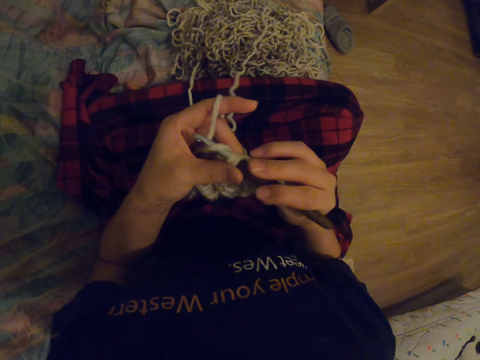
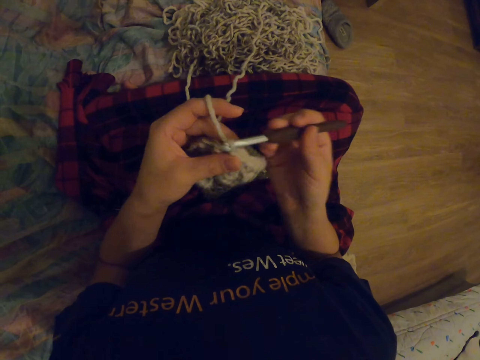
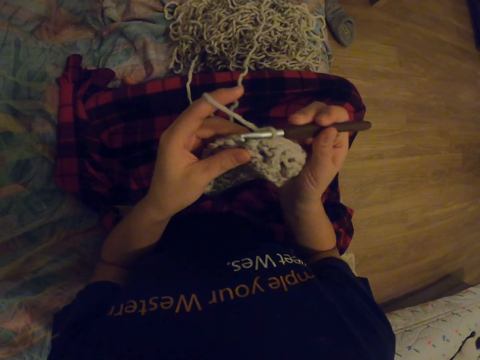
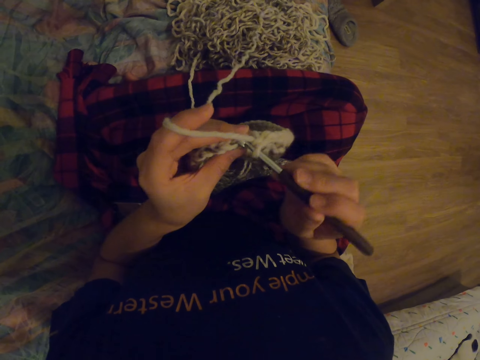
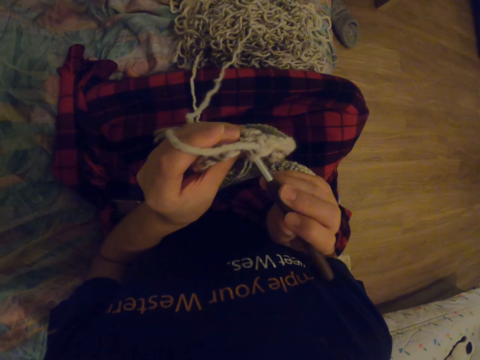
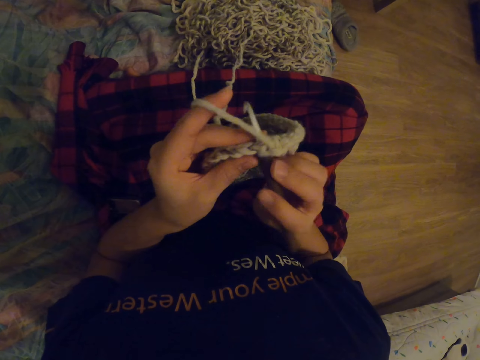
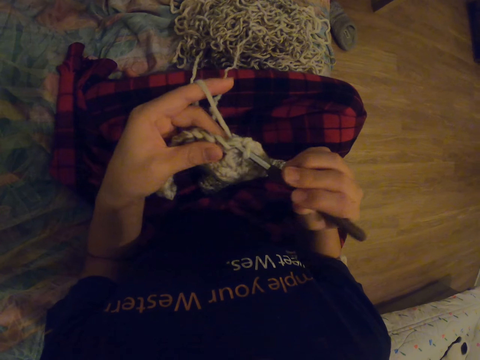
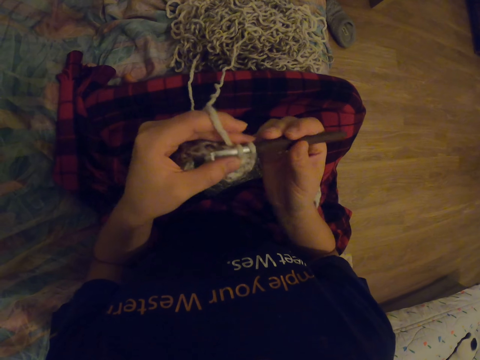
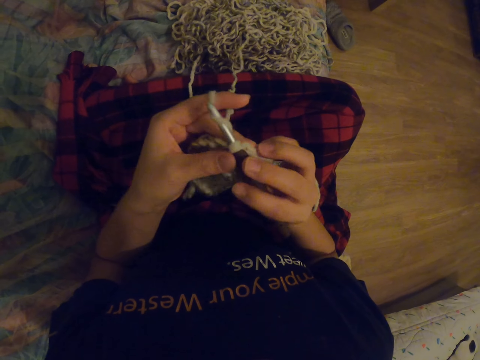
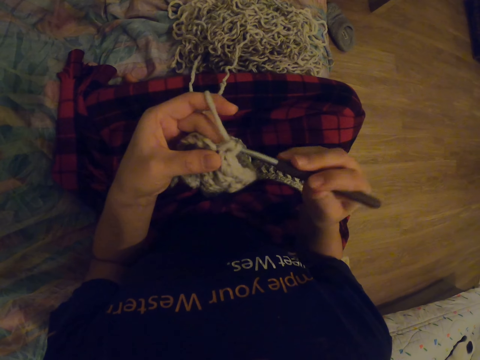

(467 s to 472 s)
The camera wearer touches the fabric. They knit the fabric with the needle.

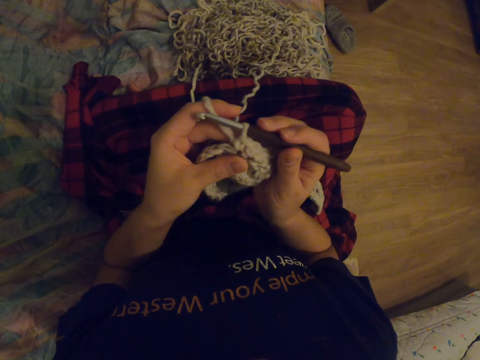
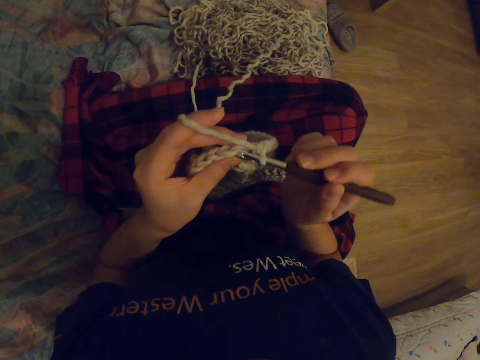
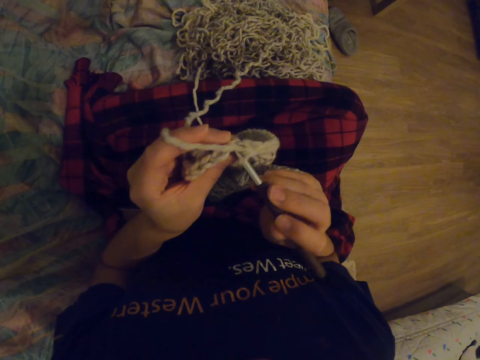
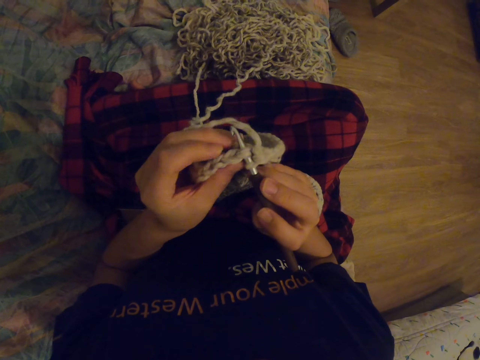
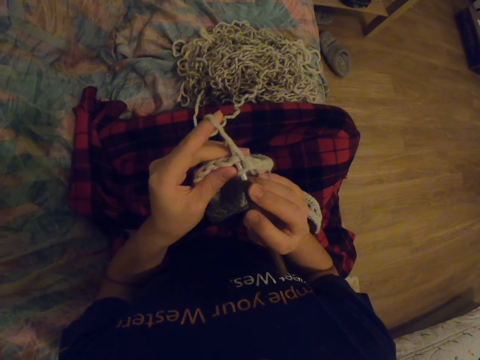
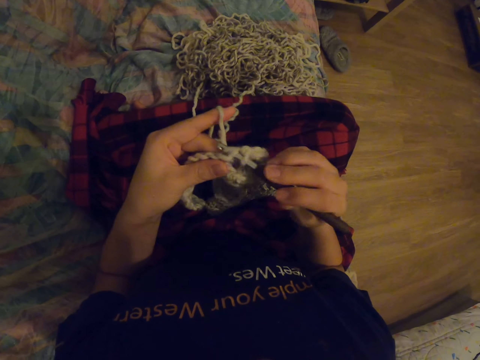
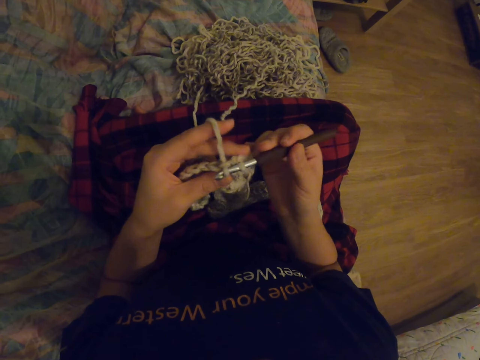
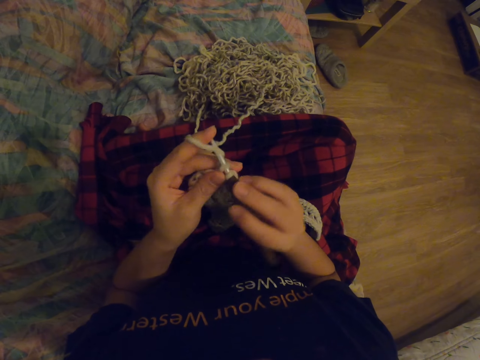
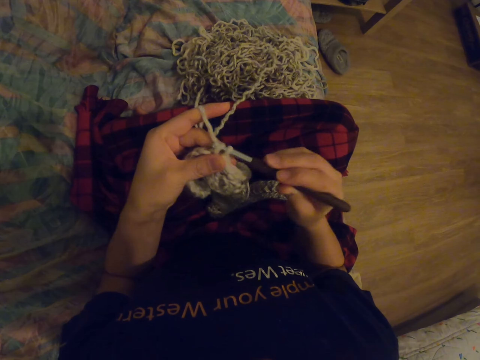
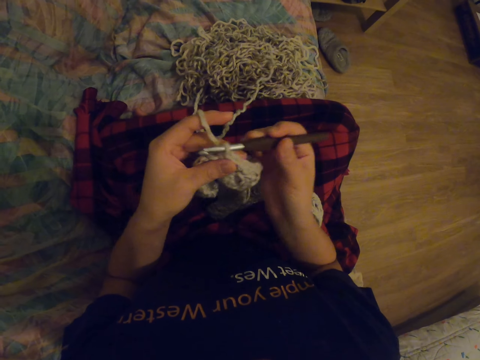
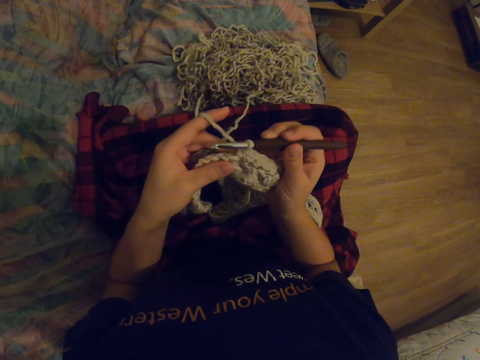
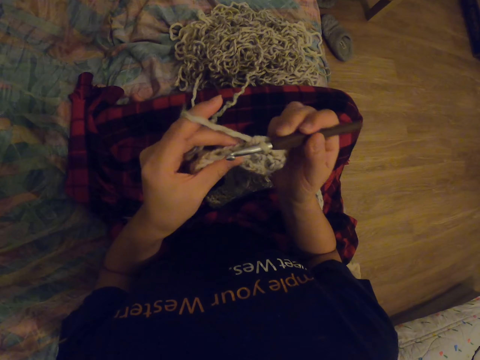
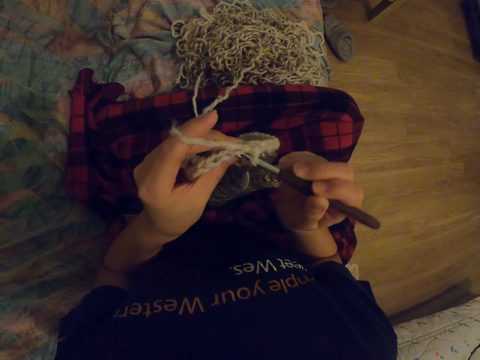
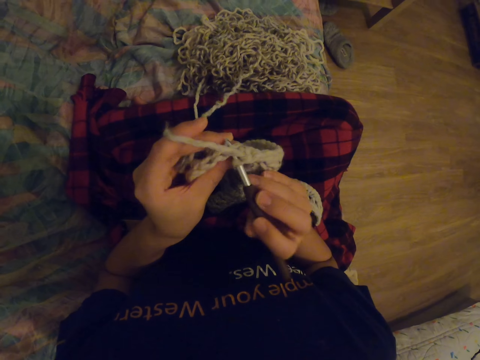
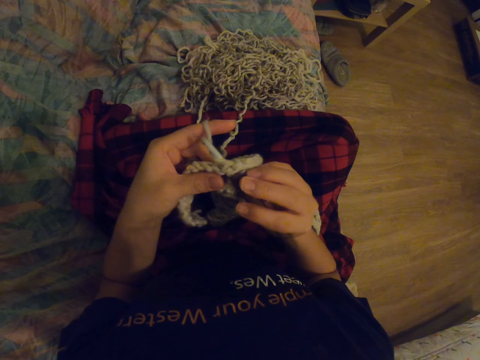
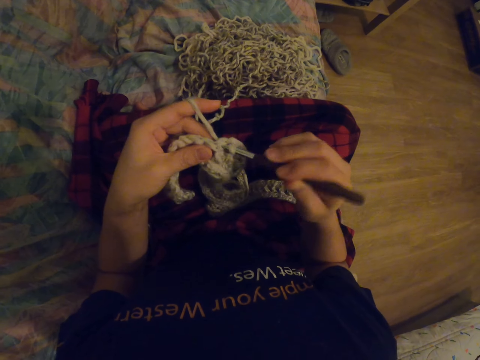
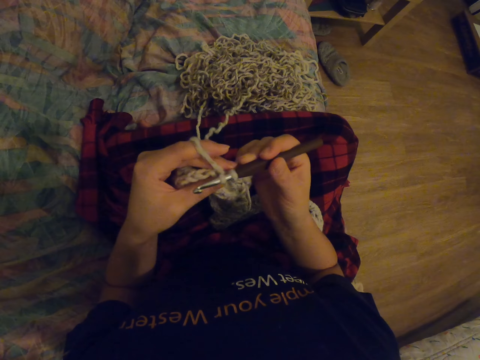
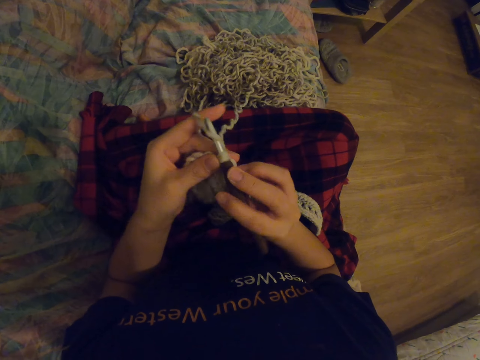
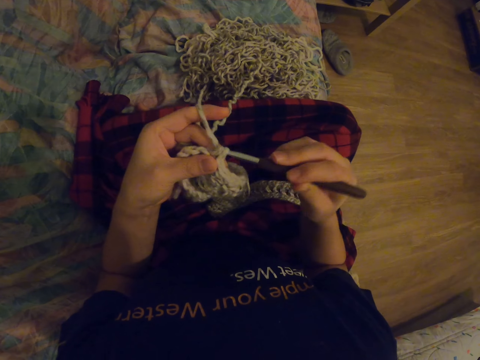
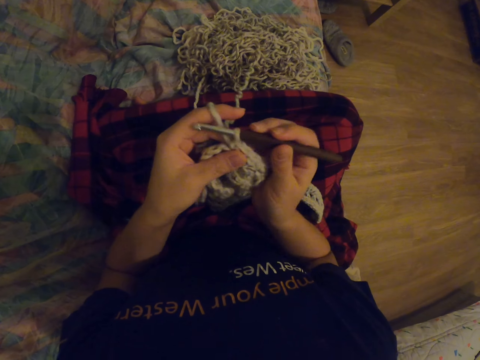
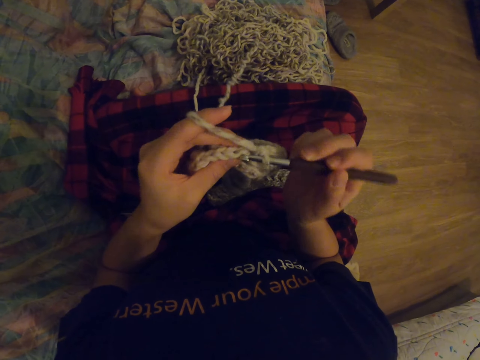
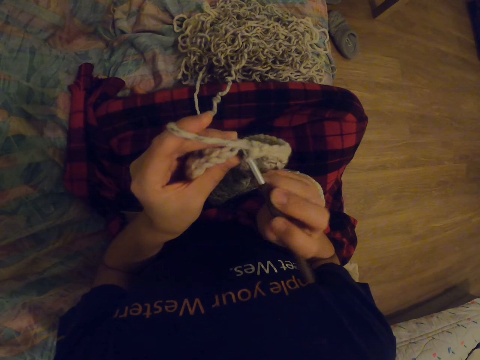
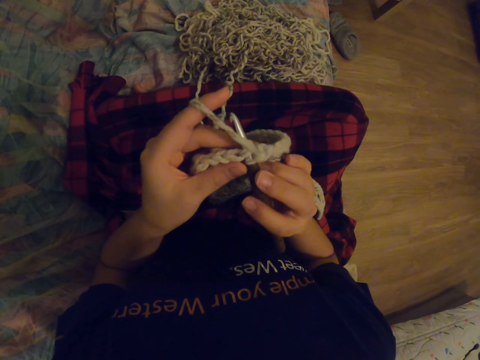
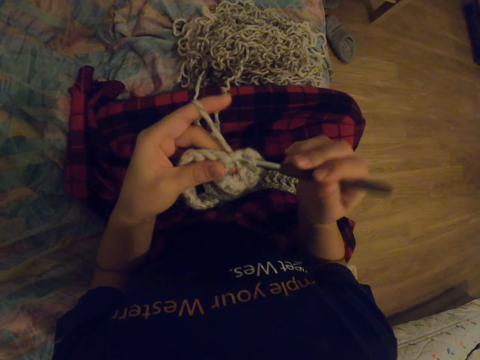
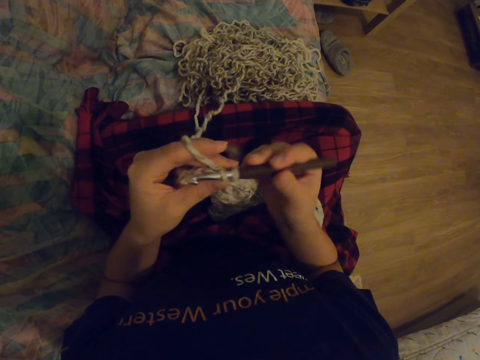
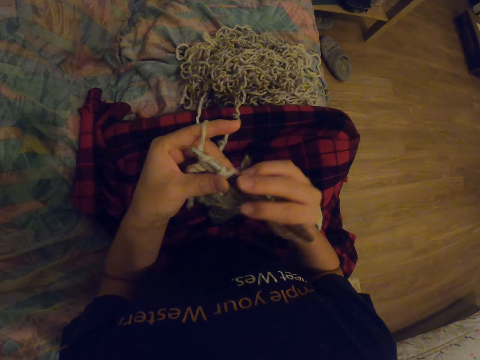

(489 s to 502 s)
The camera wearer knits with the needle. They move the thread to the finger. They knit the fabric with the needle. They touch the fabric. They knit the fabric with the needle. They touch the fabric. They knit the fabric with the needle.

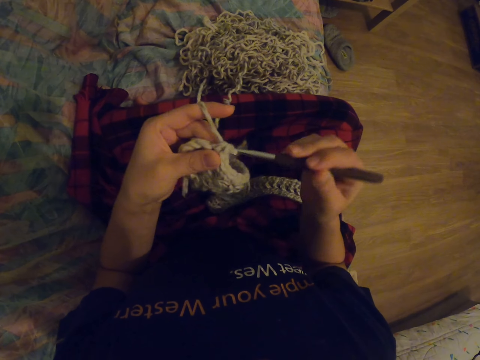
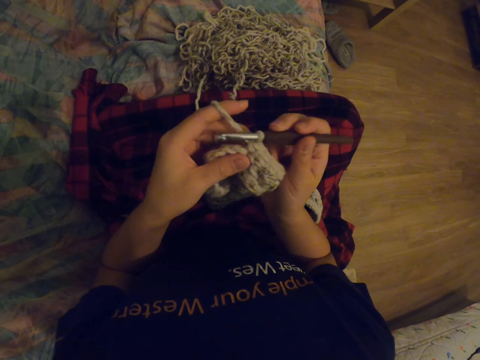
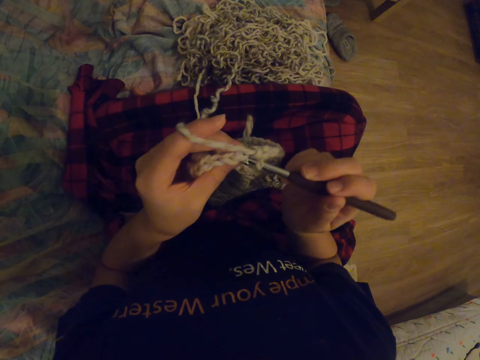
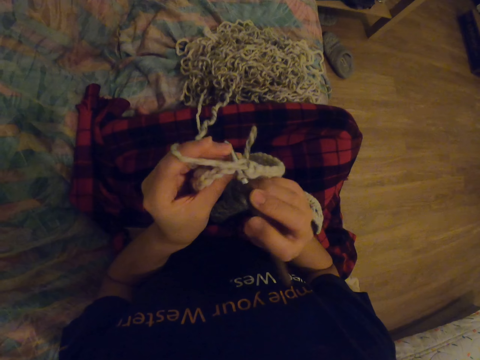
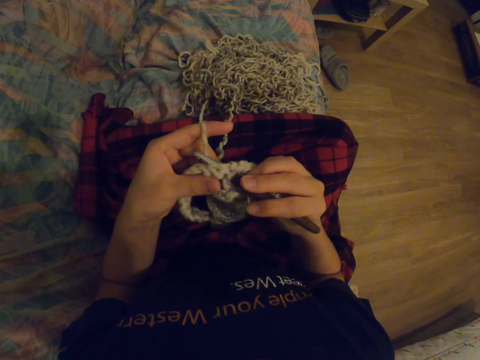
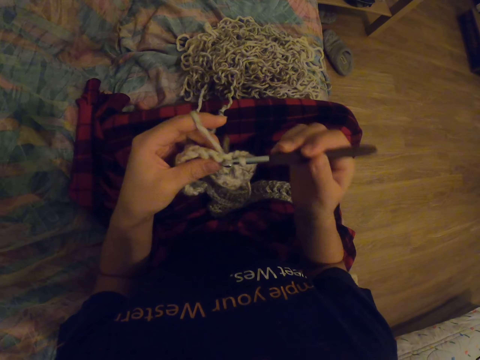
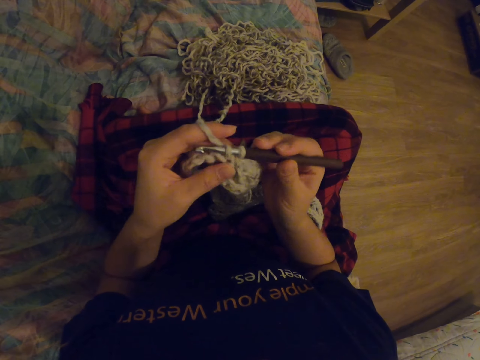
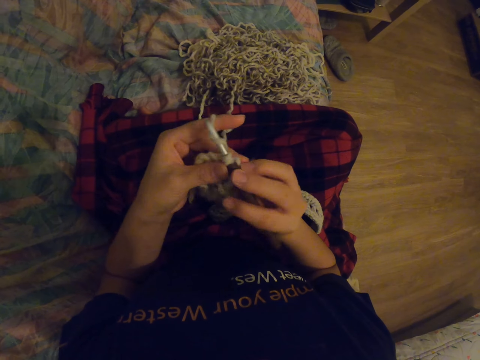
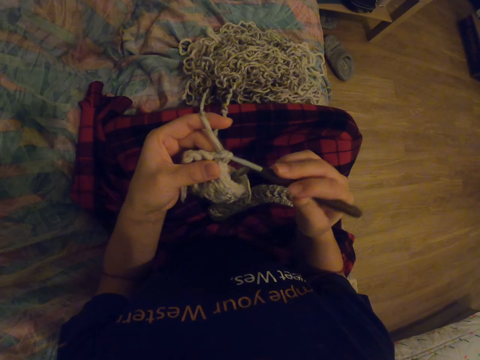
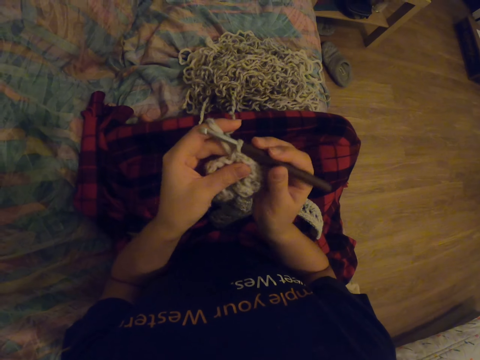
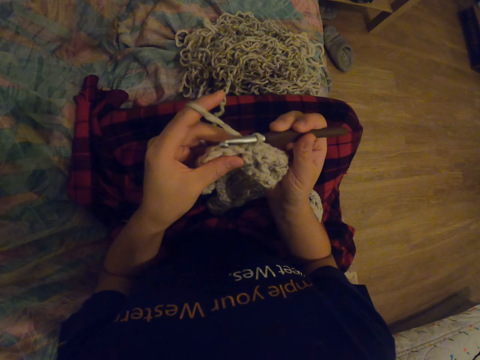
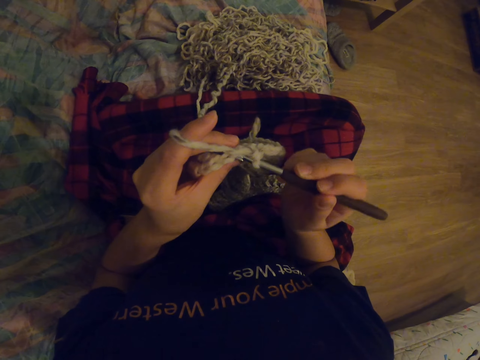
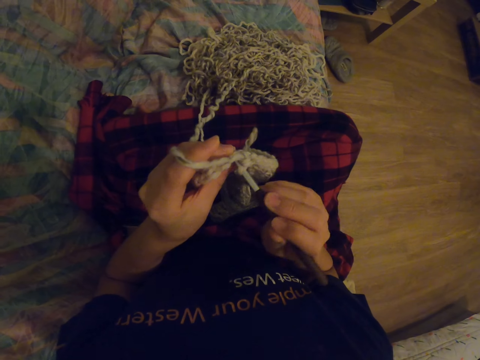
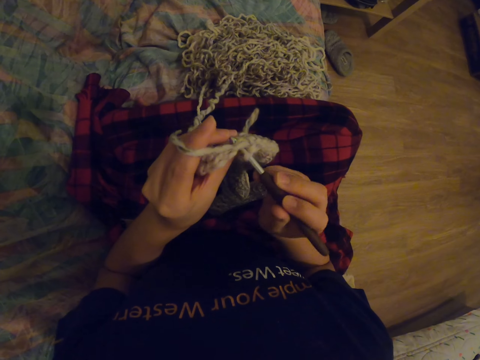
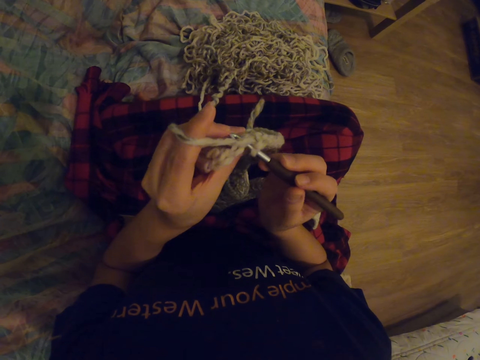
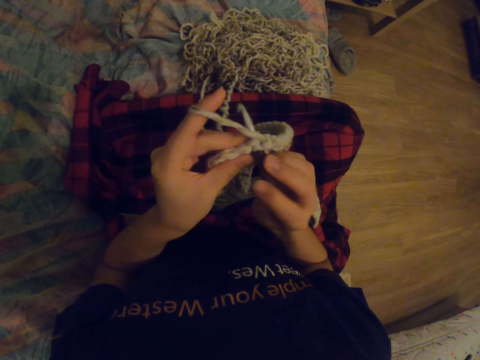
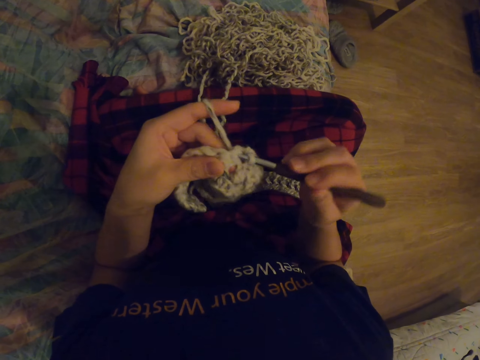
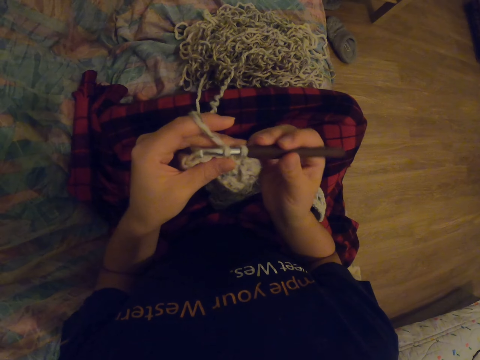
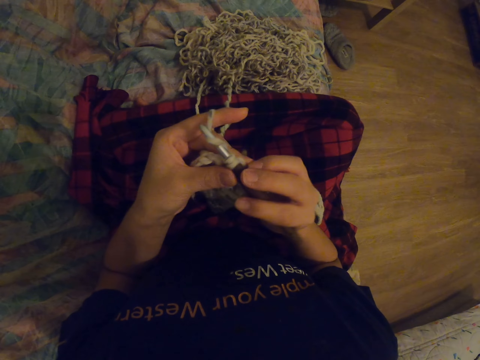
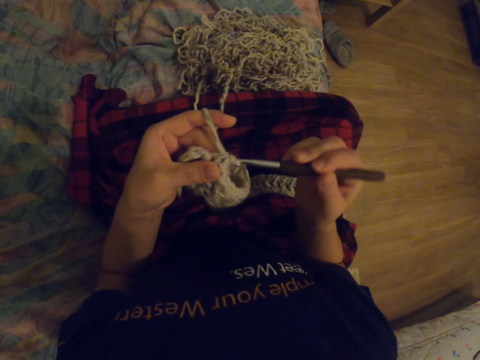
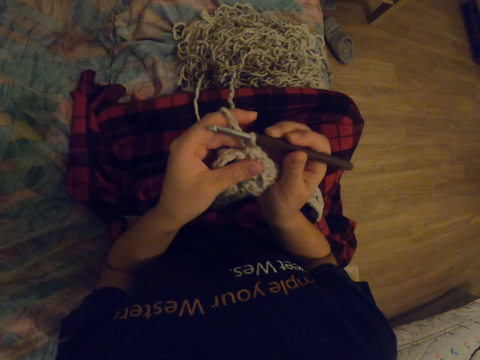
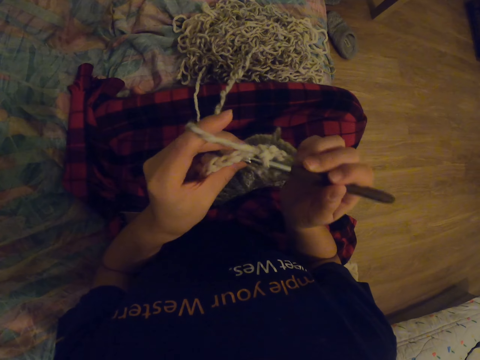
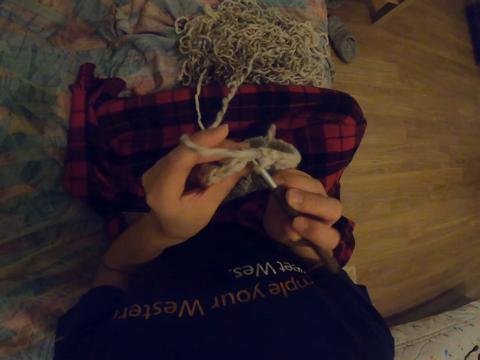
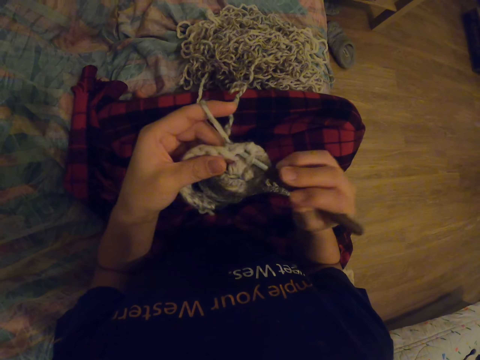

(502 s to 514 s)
The camera wearer touches the fabric. They knit the fabric with the needle. They touch the fabric. They knit the fabric with the needle. They touch the fabric. They knit the fabric with the needle.
